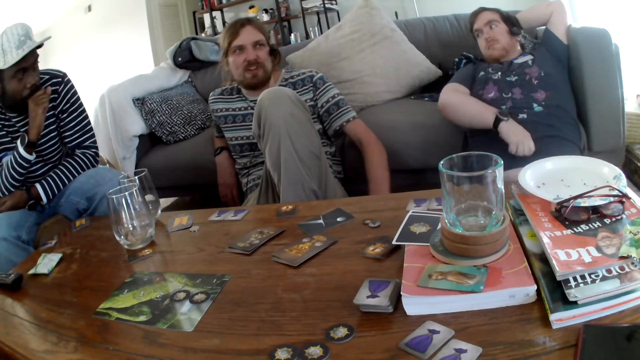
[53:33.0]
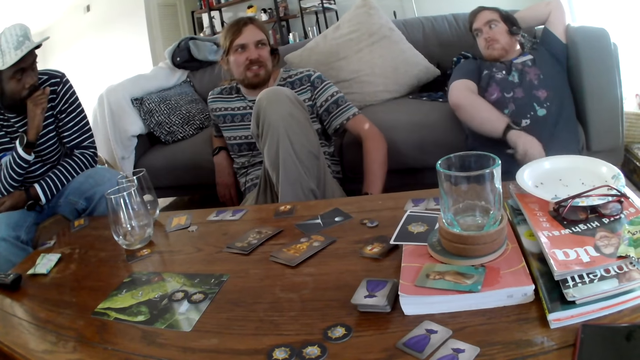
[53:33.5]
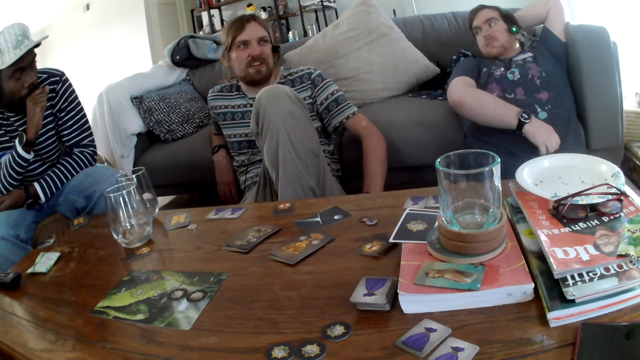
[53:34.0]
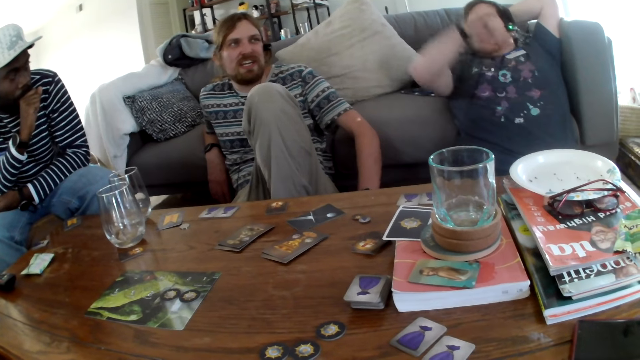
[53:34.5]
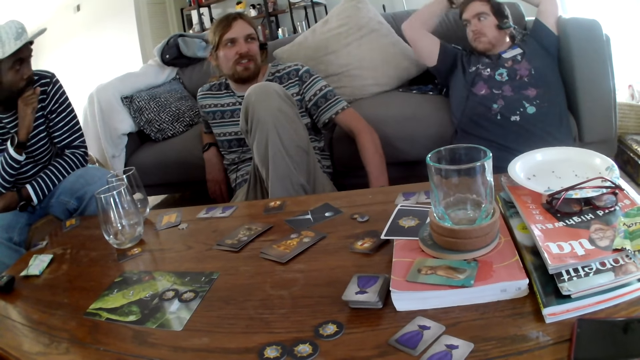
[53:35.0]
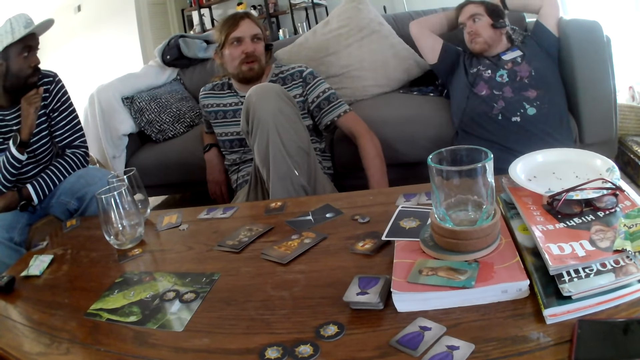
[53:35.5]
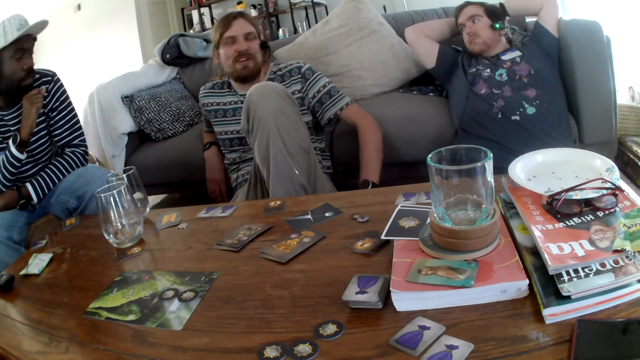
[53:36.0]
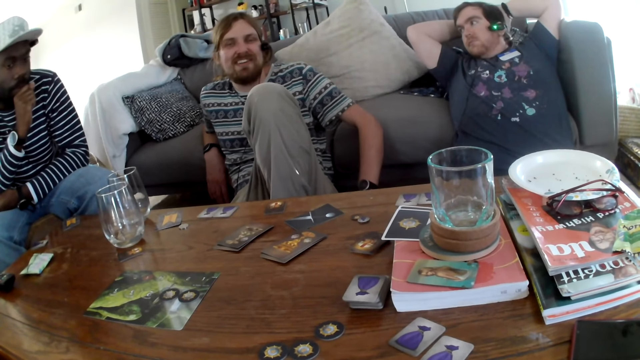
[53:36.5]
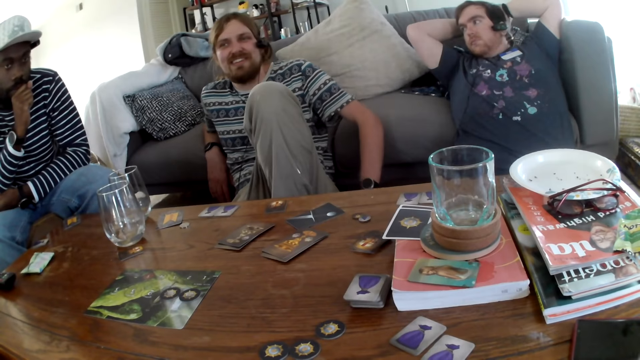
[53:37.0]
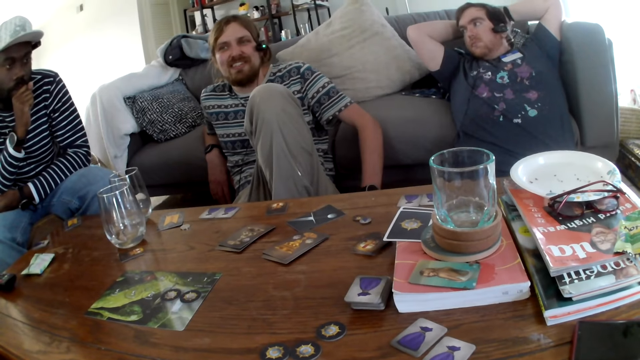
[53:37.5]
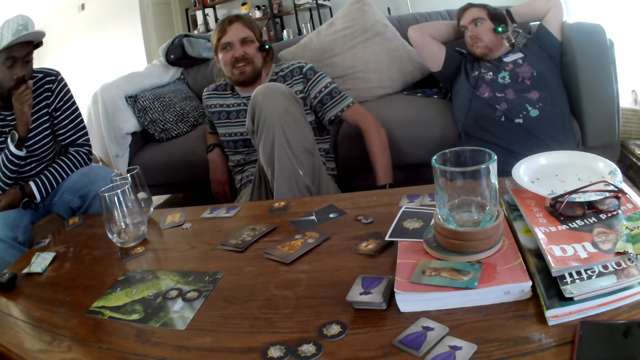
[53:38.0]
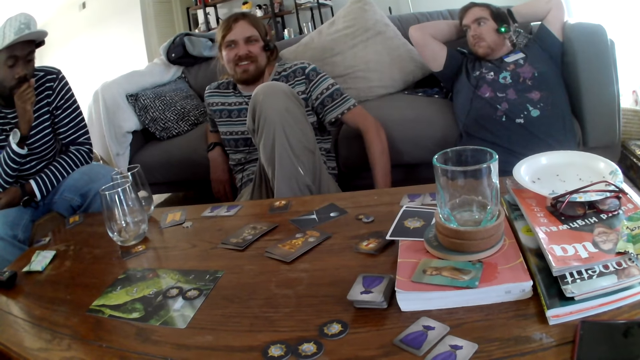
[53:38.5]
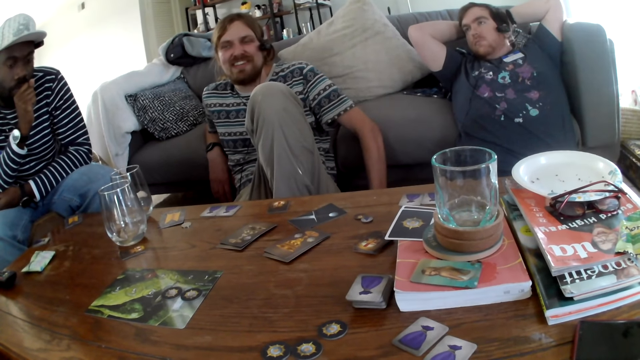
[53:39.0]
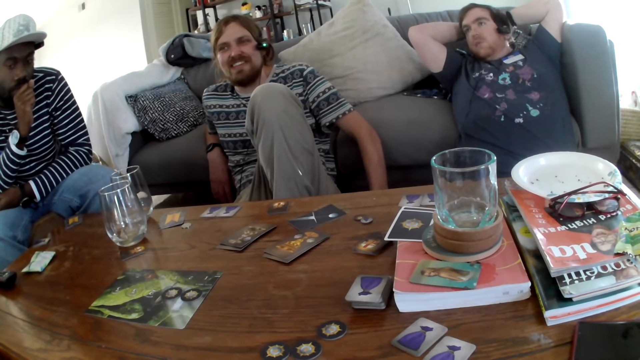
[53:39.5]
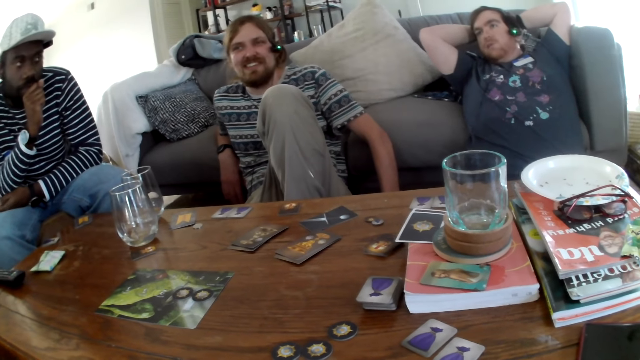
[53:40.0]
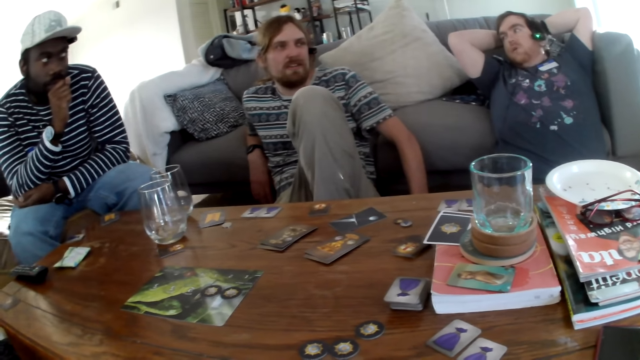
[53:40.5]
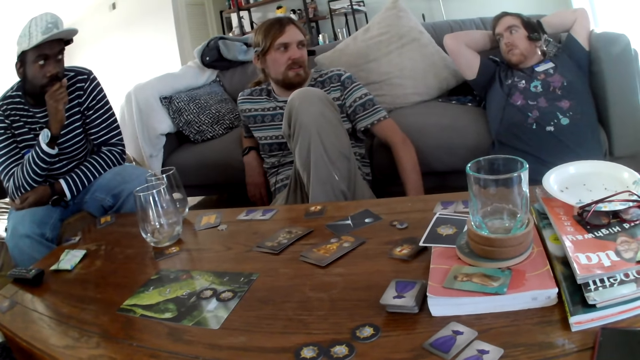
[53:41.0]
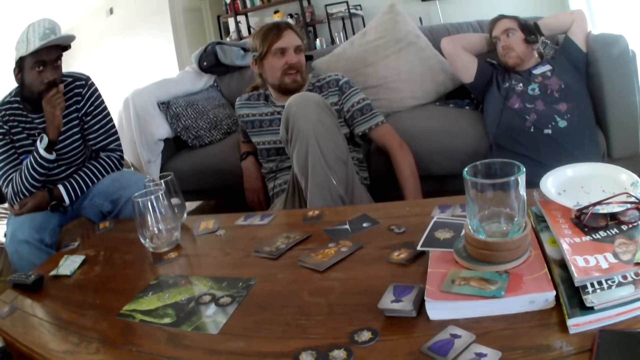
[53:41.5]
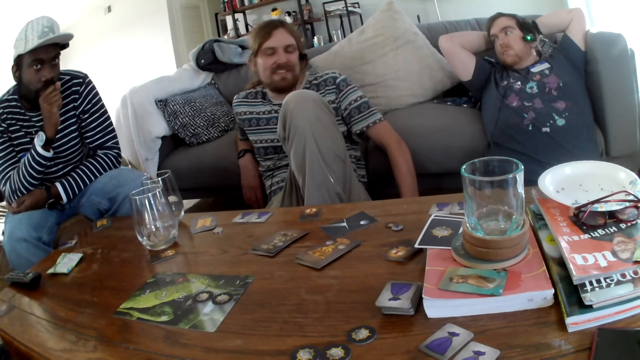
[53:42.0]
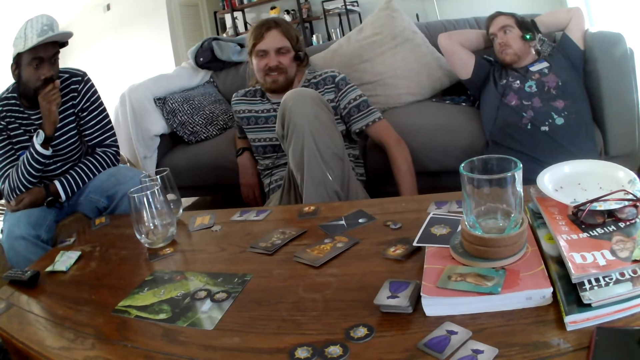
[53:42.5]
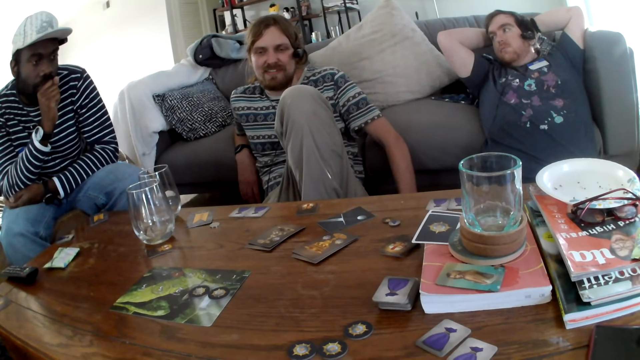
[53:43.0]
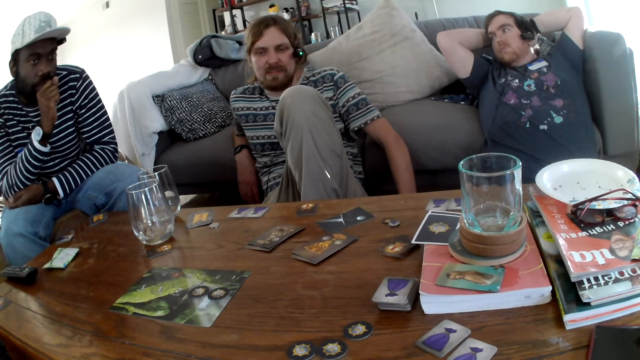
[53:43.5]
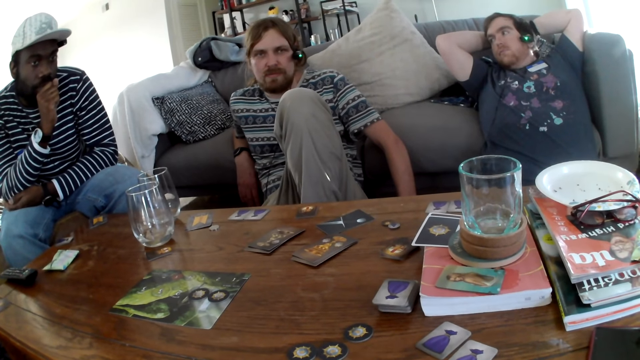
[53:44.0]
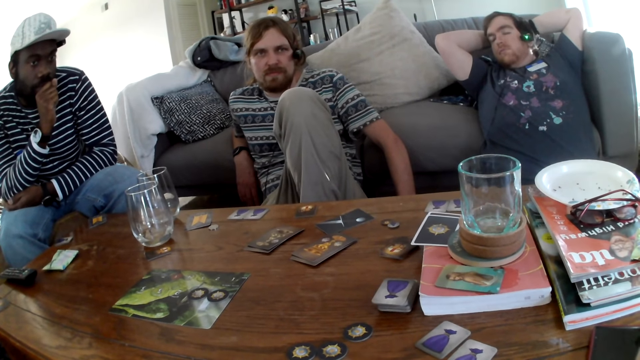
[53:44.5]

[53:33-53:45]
A person adjusts the shirt.

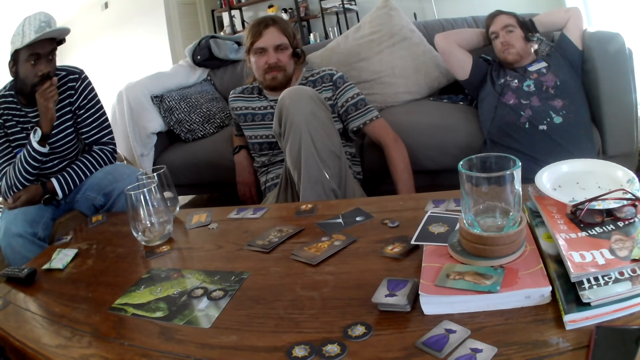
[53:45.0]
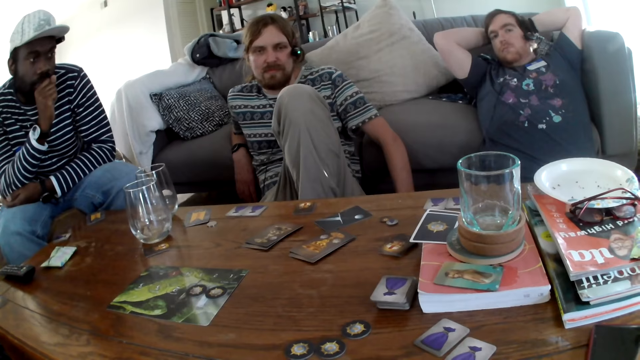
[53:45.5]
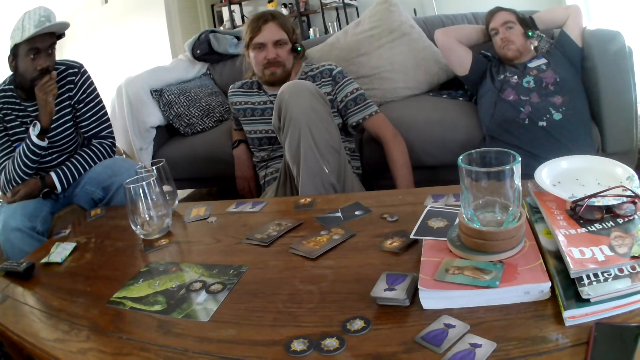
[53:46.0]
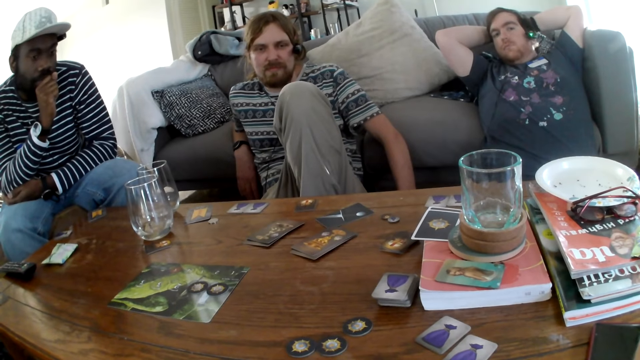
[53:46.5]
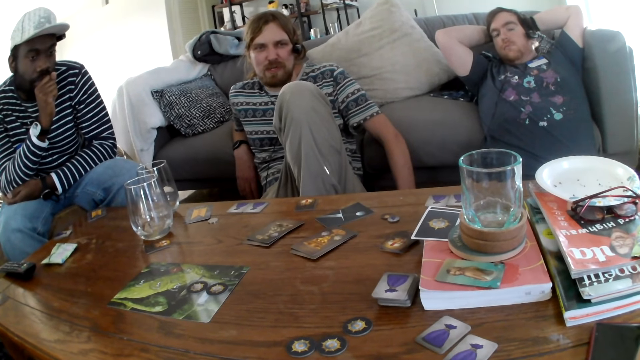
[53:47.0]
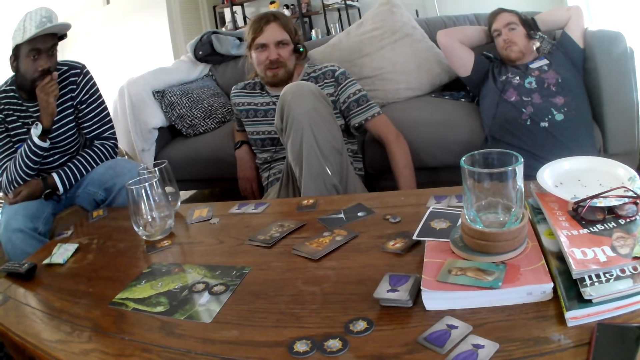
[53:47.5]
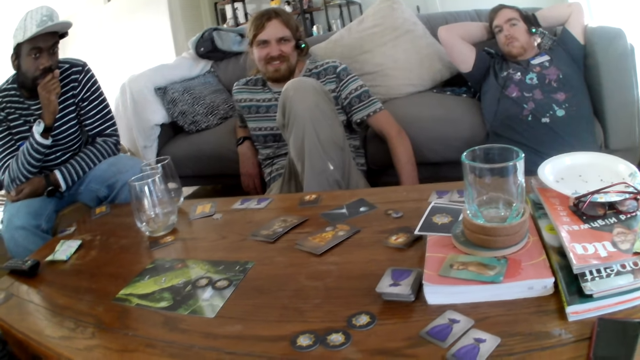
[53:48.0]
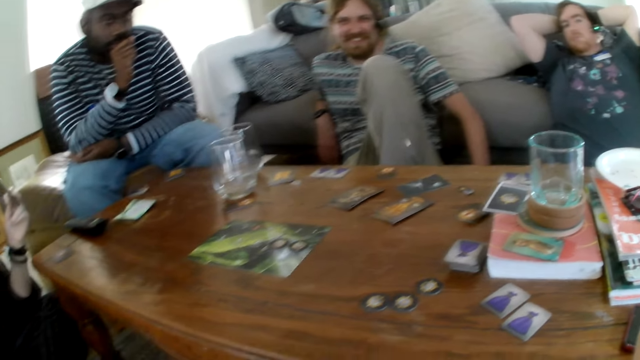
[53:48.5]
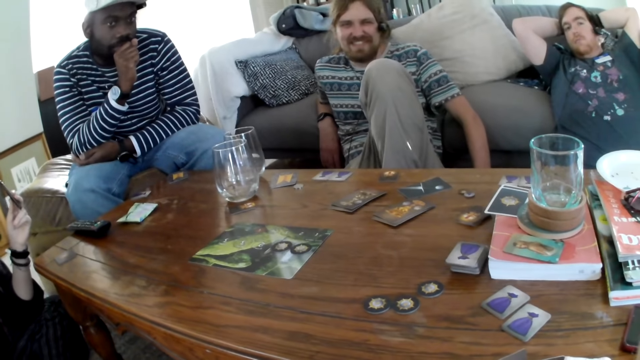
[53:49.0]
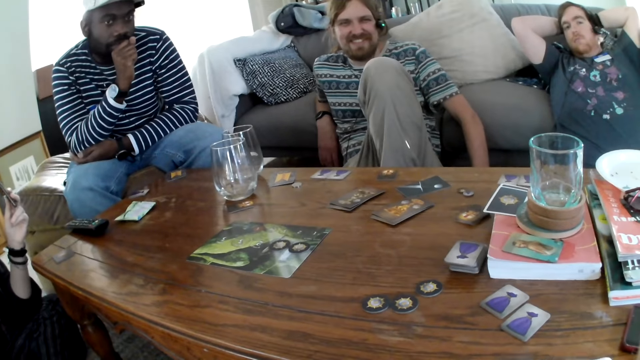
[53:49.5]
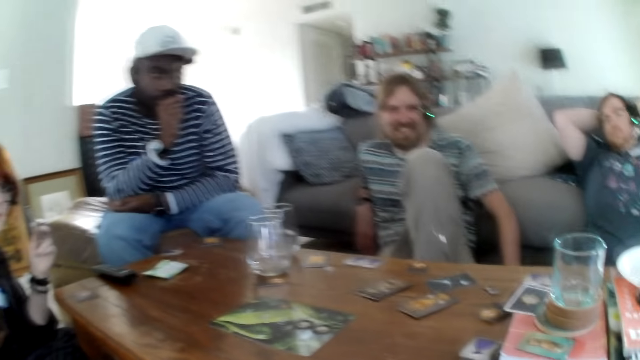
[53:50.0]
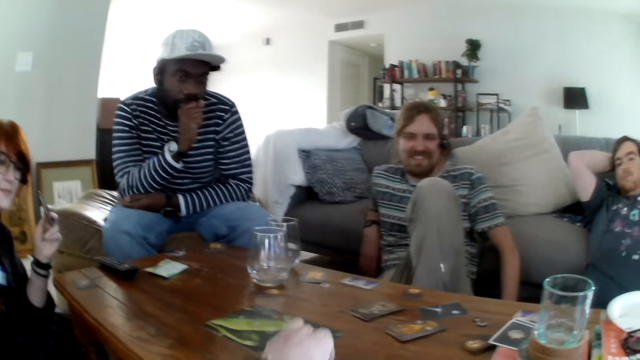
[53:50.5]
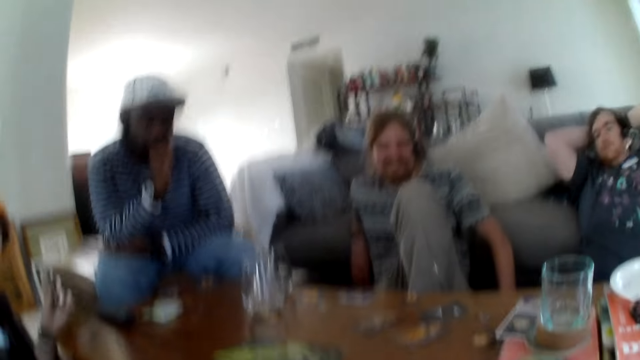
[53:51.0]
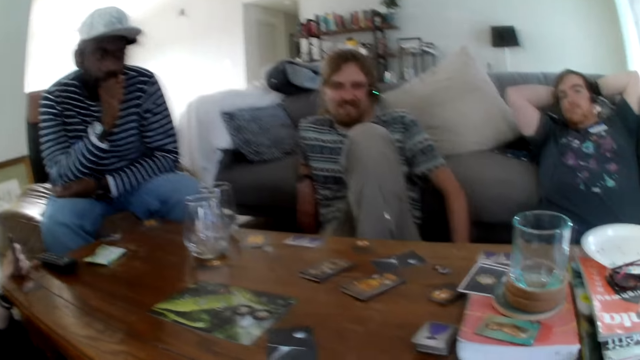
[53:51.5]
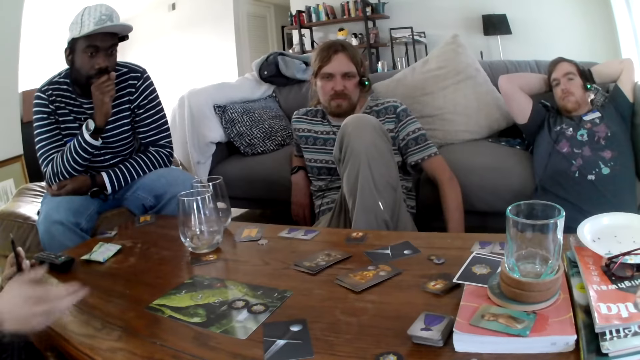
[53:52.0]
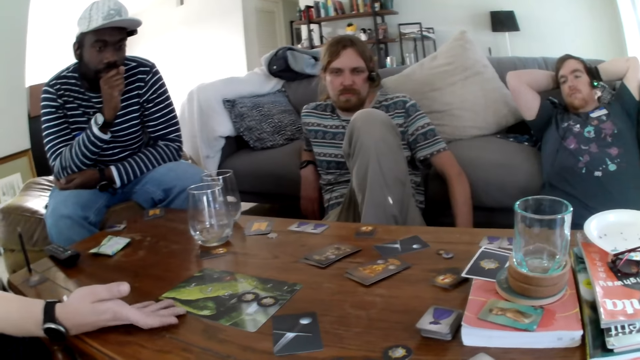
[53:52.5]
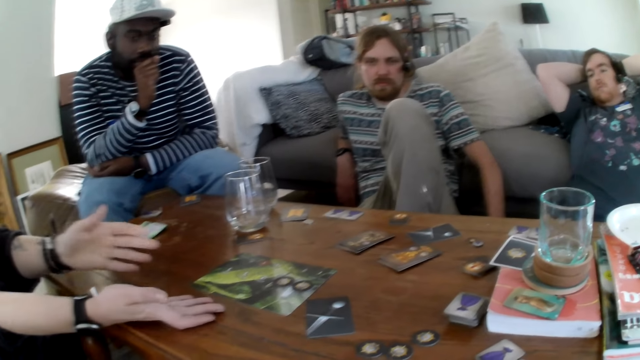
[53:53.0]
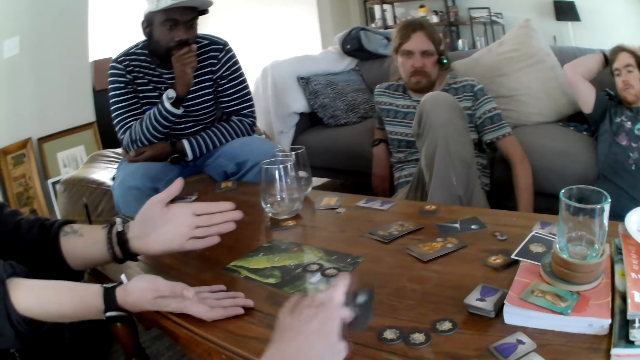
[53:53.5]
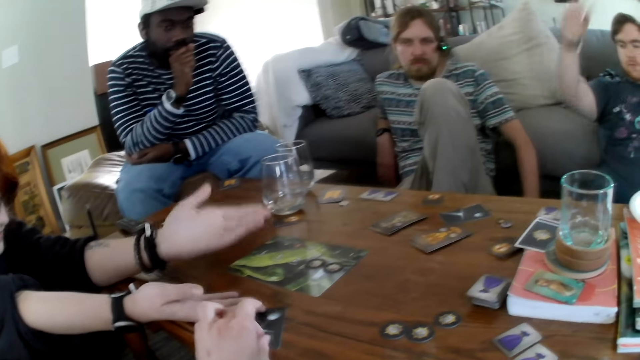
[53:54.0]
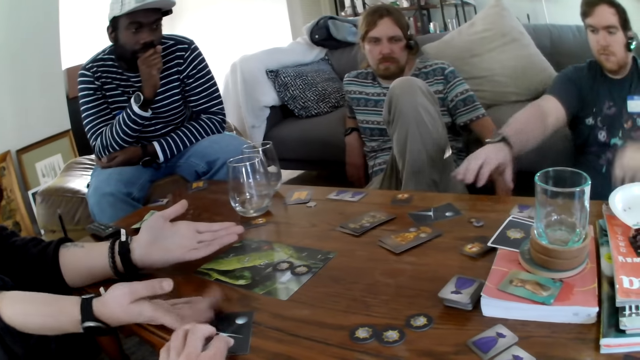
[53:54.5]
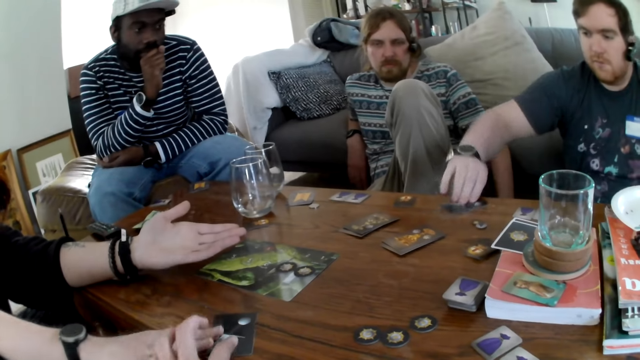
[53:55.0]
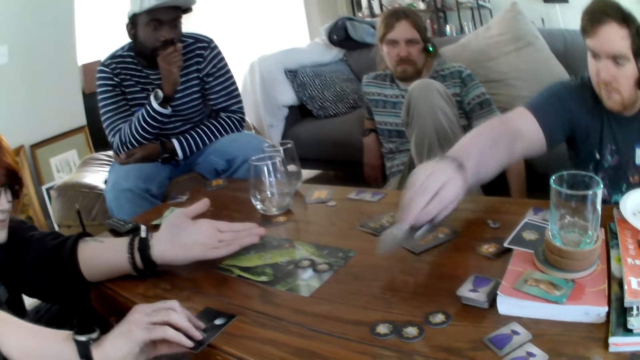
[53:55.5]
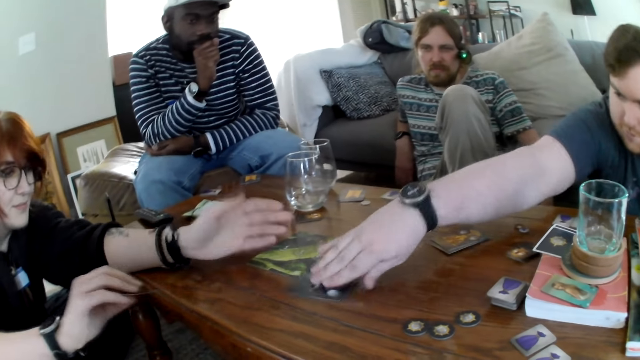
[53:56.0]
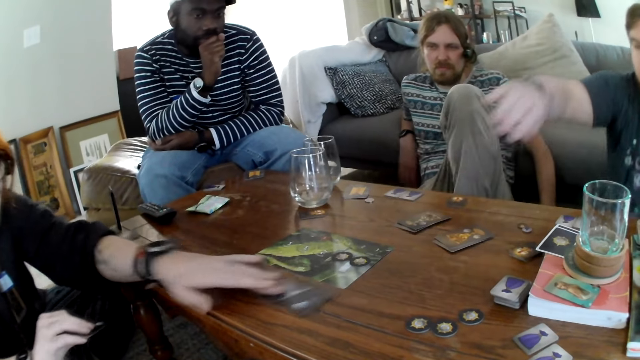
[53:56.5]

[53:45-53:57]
The camera wearer puts a card on the table. A person picks up a card.
